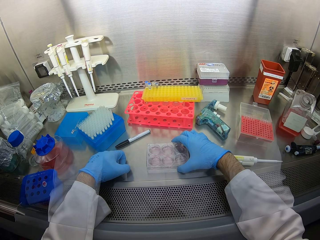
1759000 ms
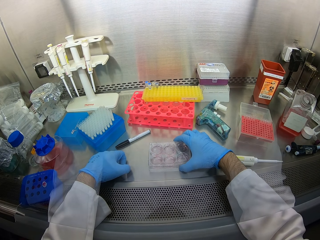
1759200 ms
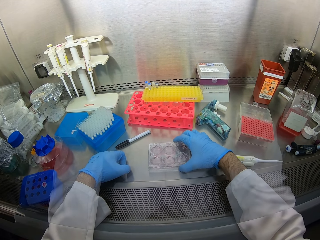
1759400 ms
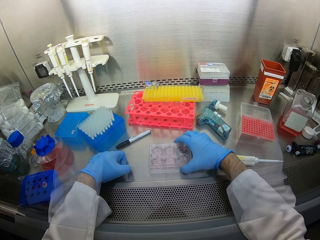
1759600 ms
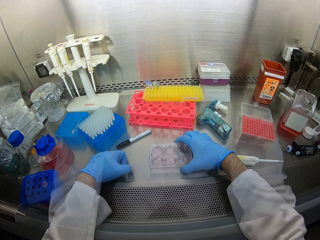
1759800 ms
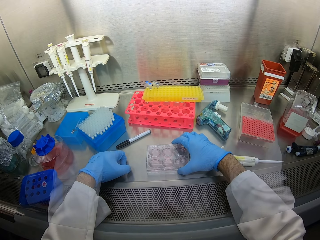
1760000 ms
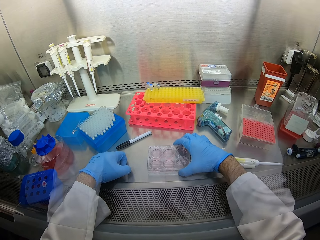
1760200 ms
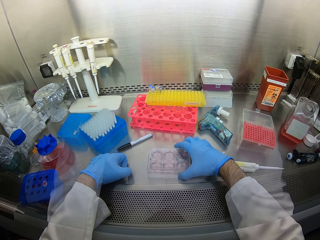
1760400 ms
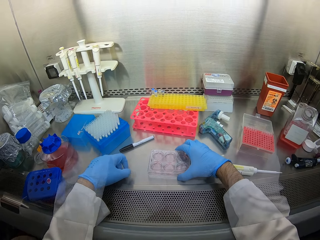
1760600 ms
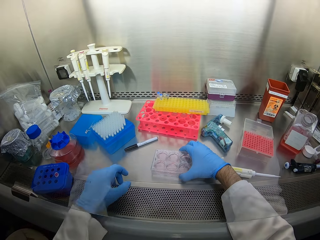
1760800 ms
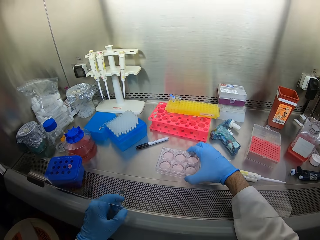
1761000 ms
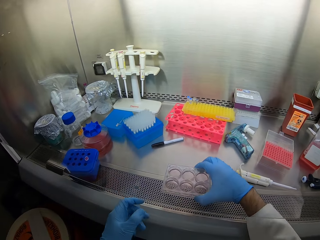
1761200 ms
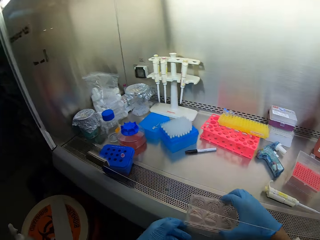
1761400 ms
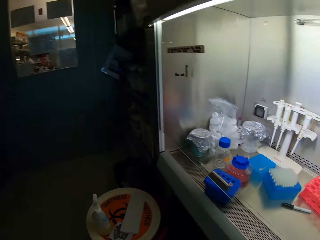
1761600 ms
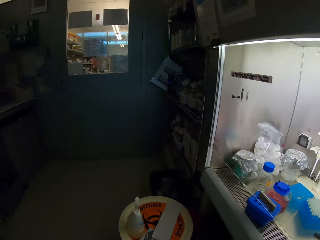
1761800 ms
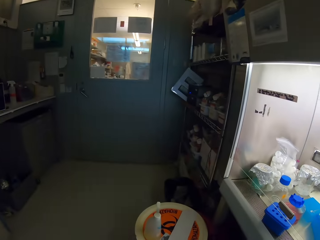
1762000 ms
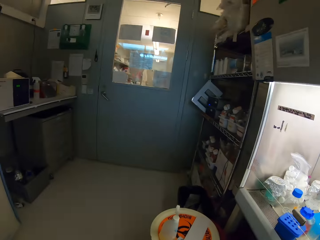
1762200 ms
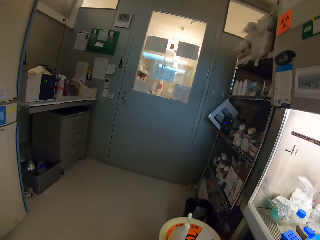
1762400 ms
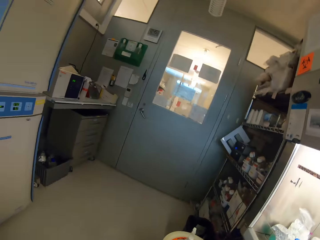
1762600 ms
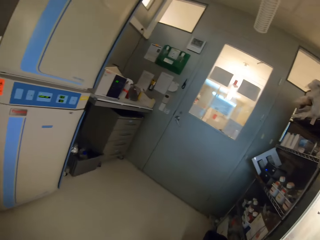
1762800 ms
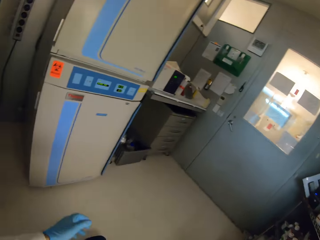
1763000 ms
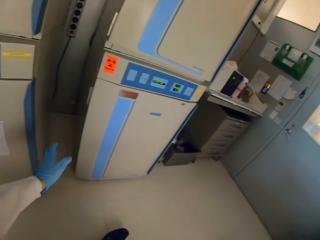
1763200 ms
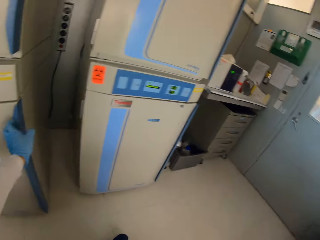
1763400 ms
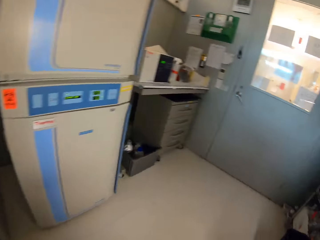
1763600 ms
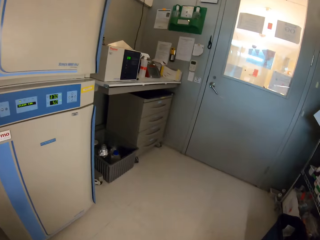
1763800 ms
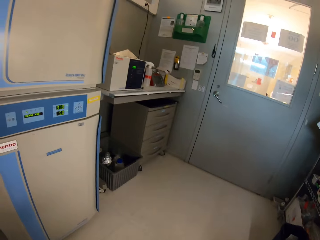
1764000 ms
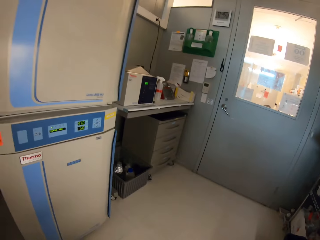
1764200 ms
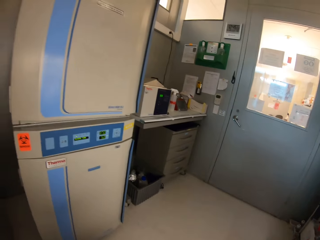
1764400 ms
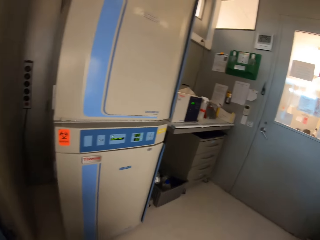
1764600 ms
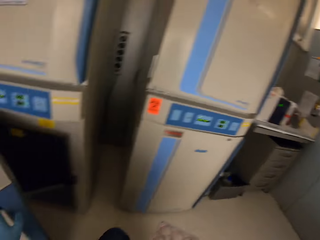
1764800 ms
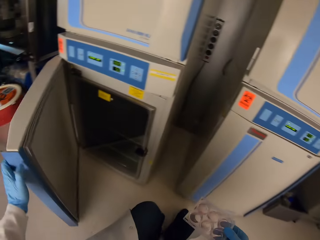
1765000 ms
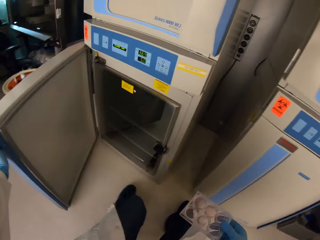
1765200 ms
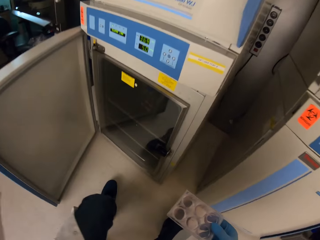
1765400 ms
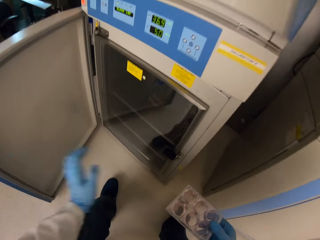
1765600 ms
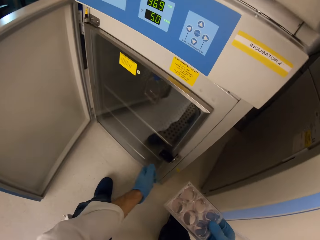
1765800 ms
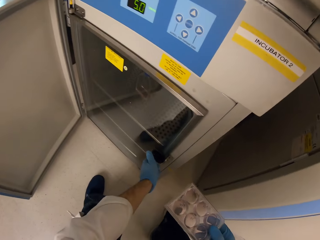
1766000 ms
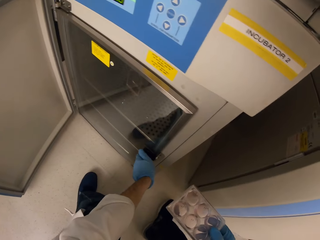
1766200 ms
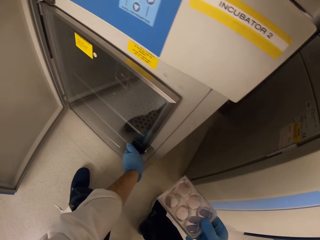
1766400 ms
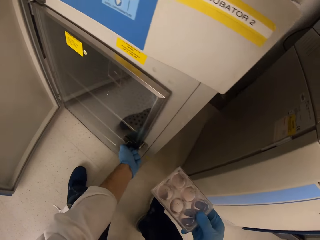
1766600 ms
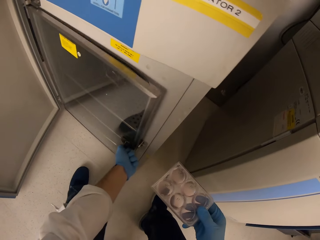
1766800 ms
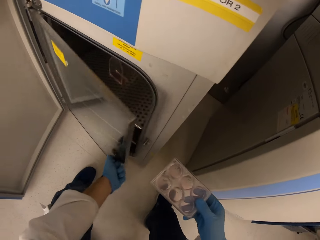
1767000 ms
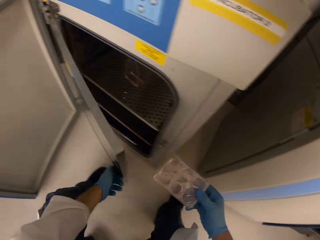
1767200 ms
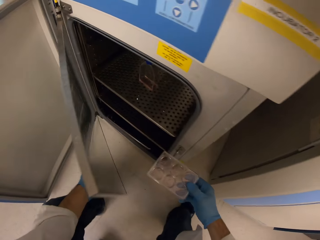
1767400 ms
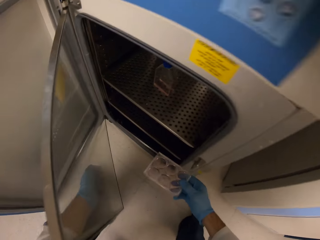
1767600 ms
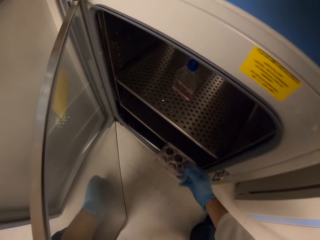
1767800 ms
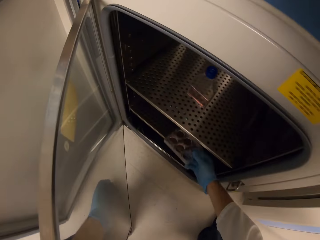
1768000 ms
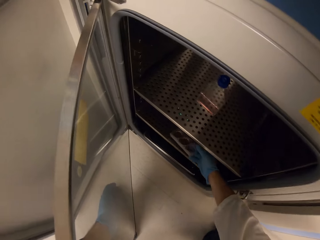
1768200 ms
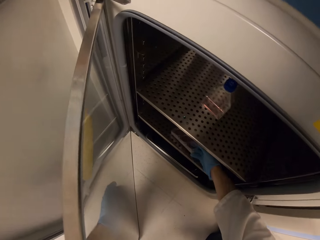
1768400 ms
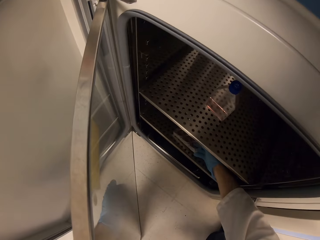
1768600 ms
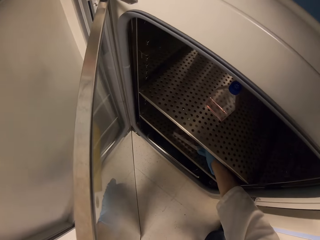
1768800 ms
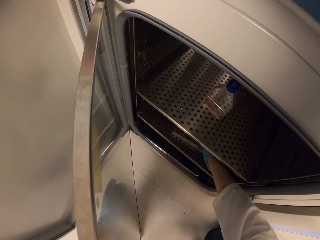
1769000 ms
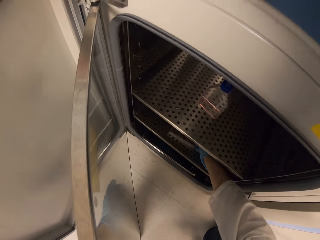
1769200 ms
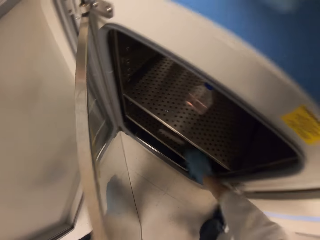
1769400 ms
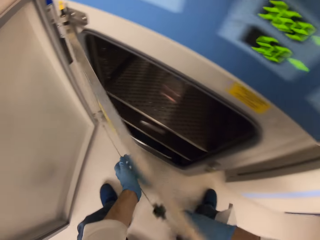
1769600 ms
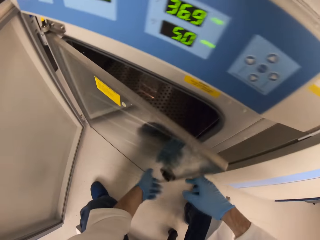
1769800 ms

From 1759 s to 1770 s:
The camera wearer carries a container. They pick up the container and walk around. They hold the thermo equipment, look around, open the thermo equipment, and open the thermo inner door. They place the container in the thermo equipment.

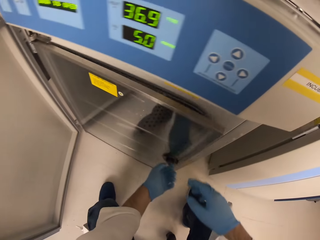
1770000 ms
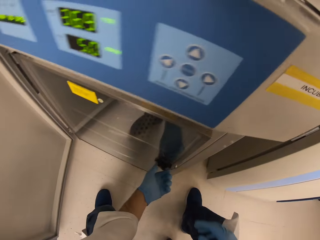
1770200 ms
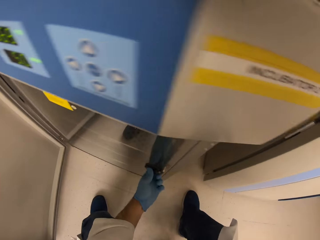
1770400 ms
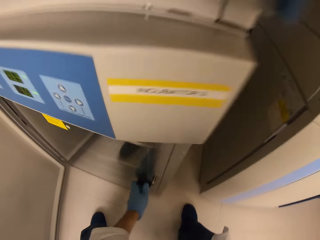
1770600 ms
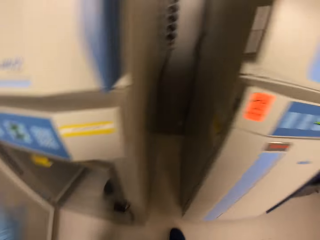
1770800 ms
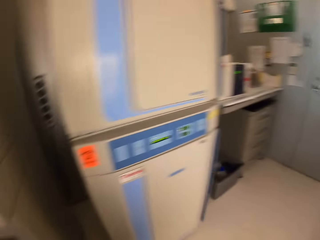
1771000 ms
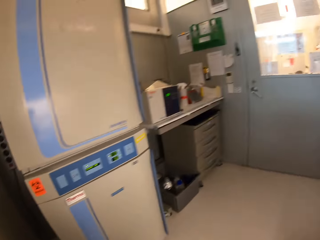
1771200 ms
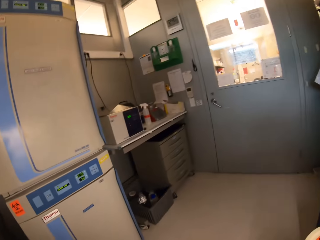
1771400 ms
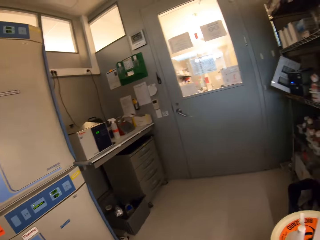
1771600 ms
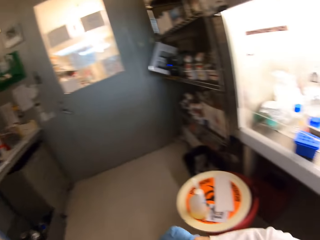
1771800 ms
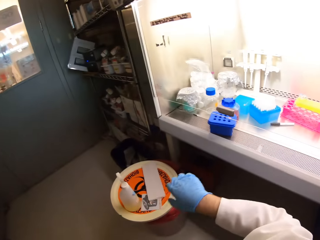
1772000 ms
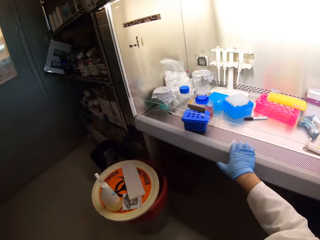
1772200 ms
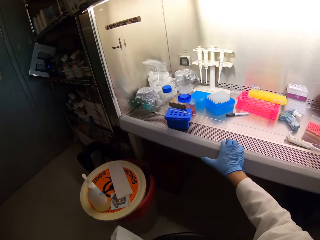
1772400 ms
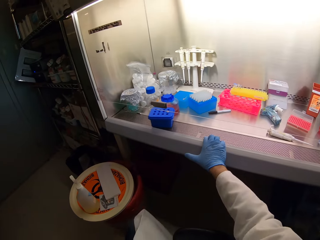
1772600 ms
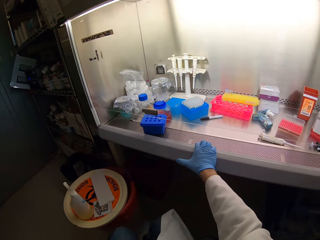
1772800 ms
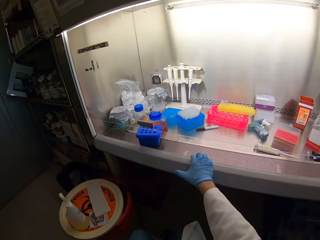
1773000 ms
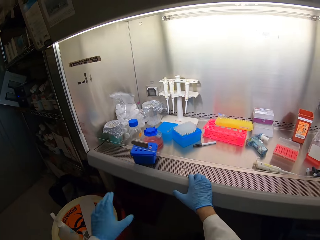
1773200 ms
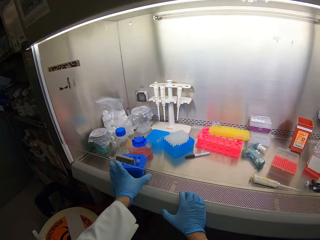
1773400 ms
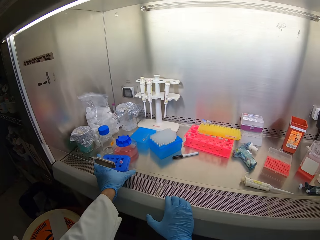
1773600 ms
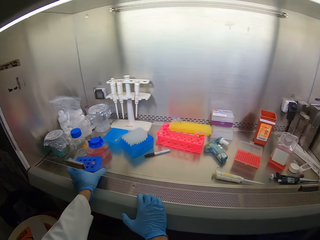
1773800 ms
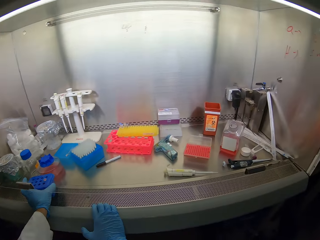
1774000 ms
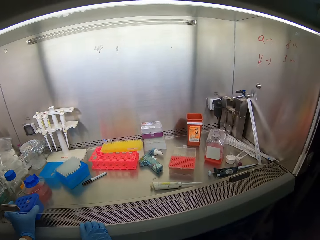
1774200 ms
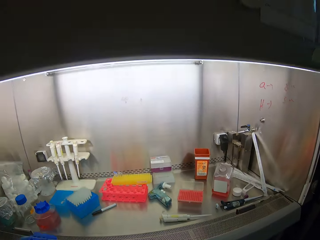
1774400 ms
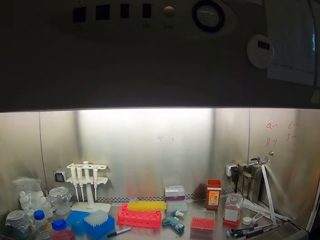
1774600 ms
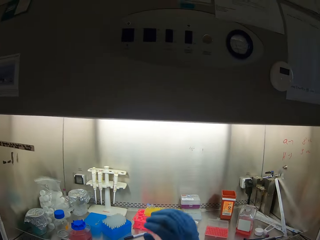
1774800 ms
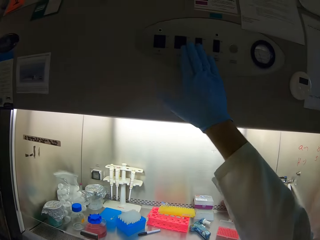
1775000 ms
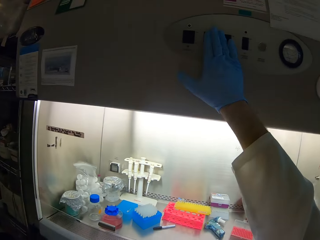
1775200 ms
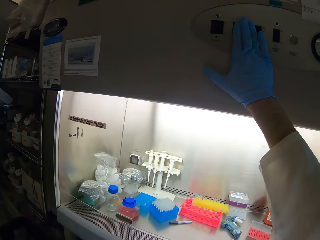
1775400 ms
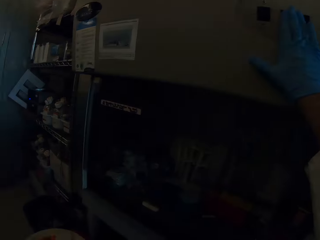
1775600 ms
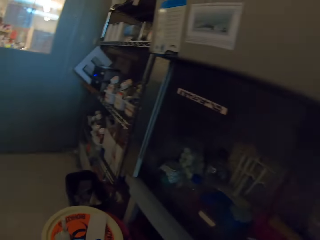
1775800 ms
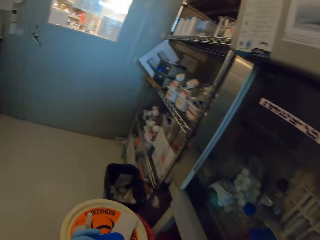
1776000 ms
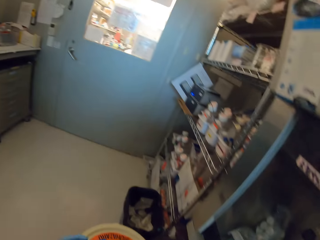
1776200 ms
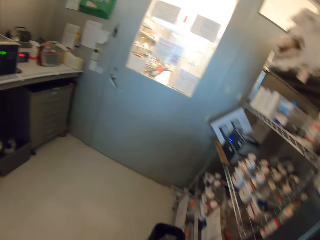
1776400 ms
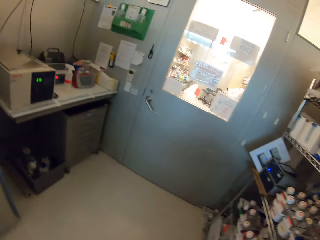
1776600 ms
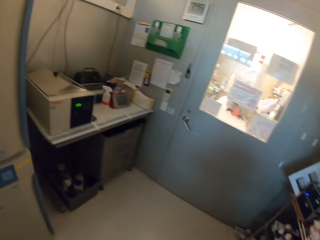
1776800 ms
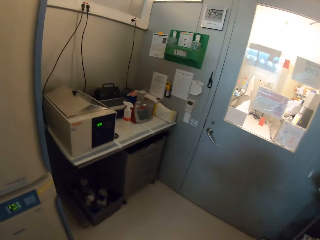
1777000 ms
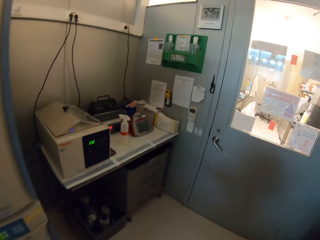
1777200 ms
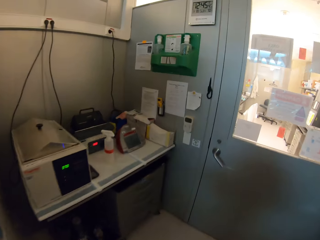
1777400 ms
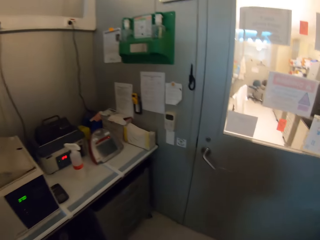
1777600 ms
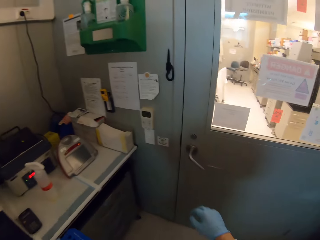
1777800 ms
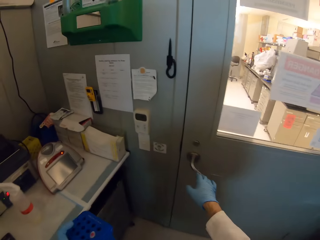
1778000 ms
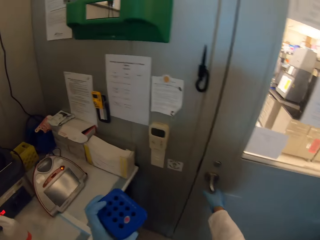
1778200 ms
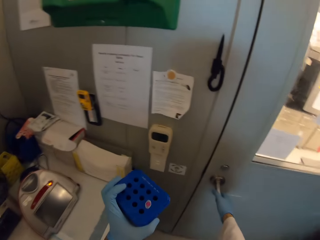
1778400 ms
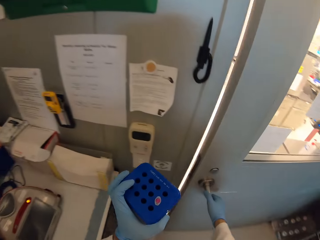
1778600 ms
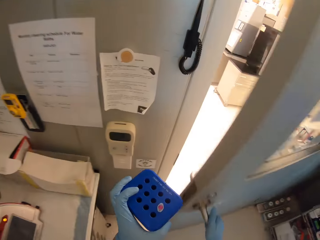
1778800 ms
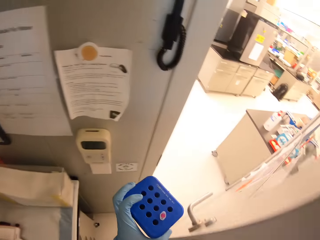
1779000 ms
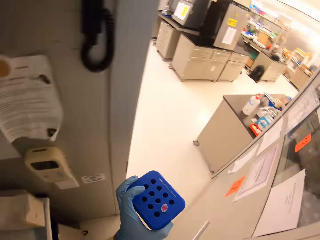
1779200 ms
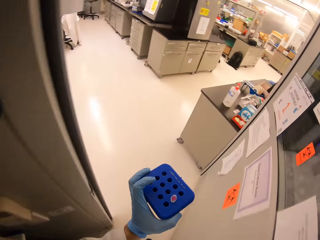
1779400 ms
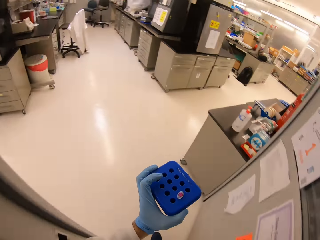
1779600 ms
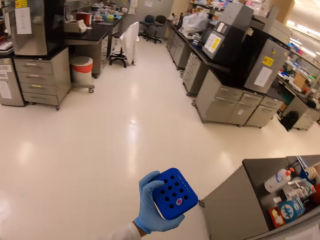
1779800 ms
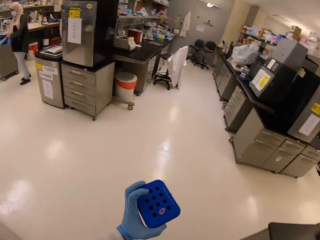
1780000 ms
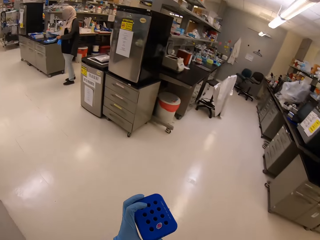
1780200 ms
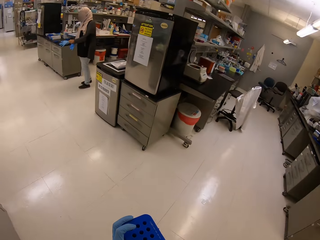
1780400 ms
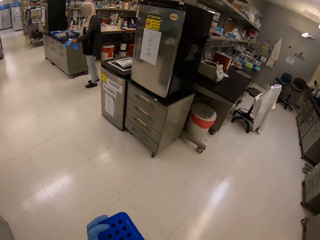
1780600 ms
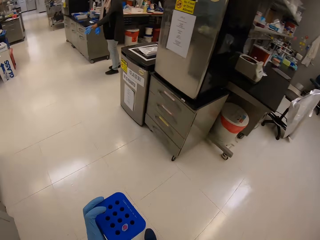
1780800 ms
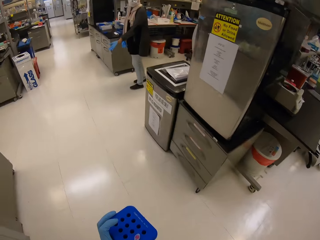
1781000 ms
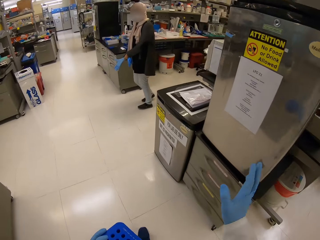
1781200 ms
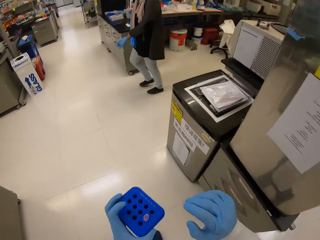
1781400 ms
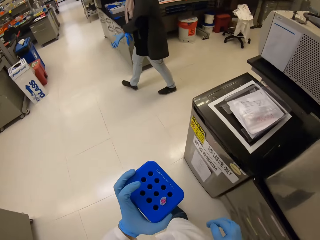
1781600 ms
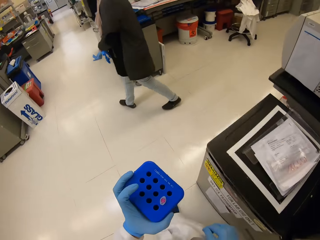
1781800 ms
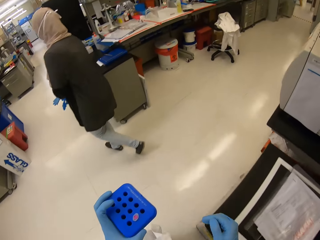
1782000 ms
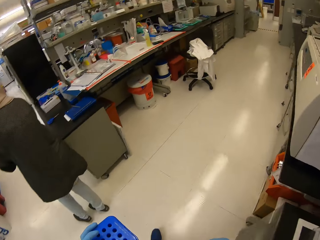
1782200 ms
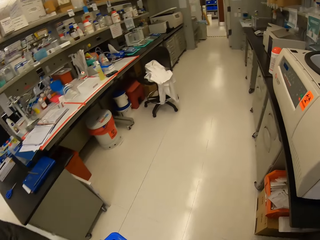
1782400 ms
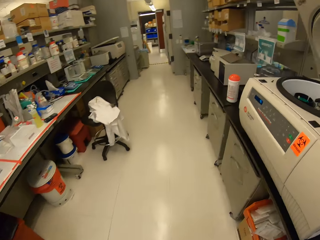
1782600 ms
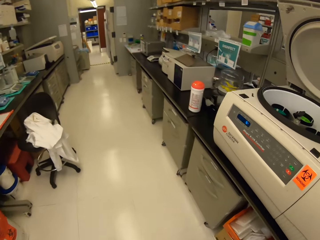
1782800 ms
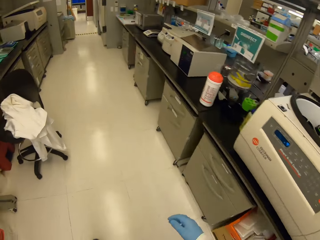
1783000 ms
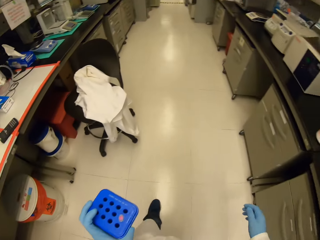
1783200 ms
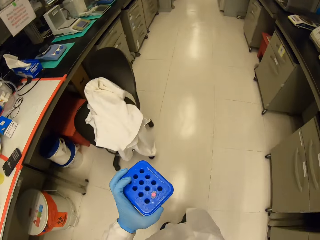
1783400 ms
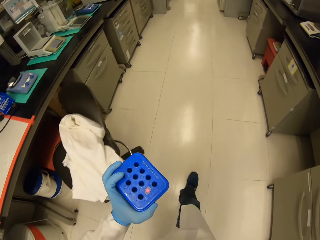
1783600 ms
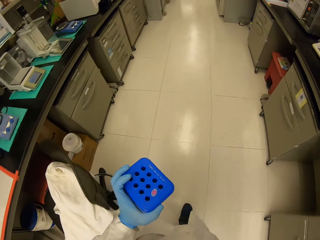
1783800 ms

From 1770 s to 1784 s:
The camera wearer closes the thermo inner door. They walk around, place the right hand on the table, hold a container, and look around. They turn the lights off and lift the right hand. They walk around. They hold a door, open the door, and walk in a room. They walk around. A person walks in the room. The camera wearer walks in the room.
